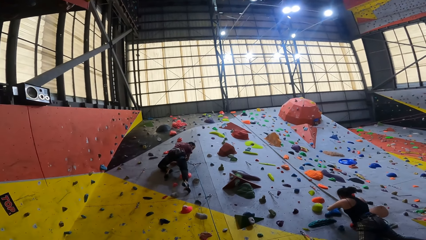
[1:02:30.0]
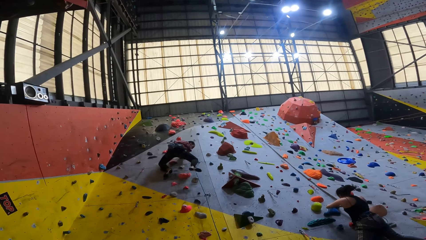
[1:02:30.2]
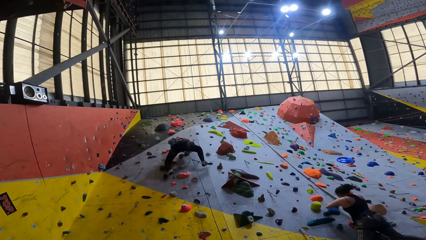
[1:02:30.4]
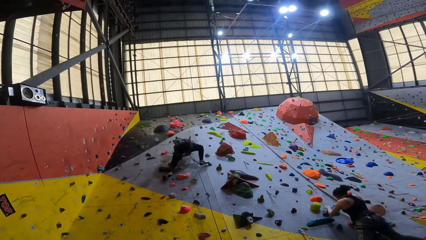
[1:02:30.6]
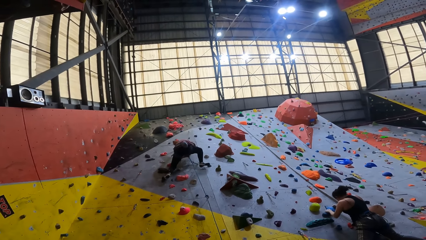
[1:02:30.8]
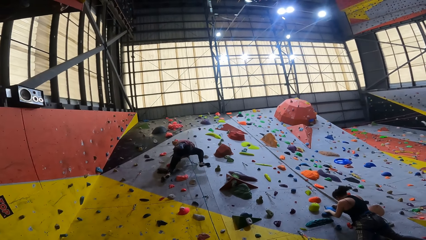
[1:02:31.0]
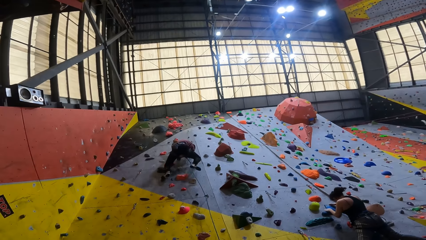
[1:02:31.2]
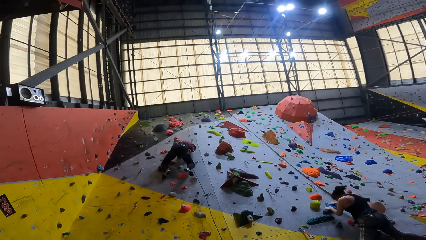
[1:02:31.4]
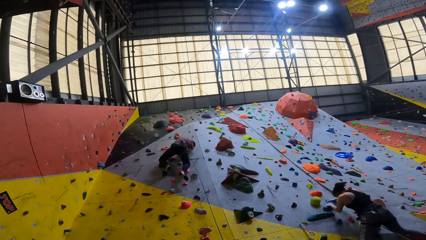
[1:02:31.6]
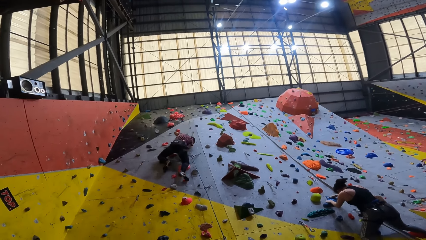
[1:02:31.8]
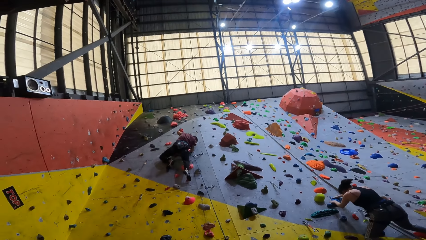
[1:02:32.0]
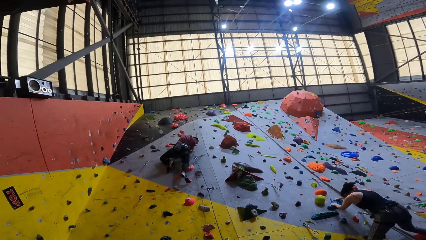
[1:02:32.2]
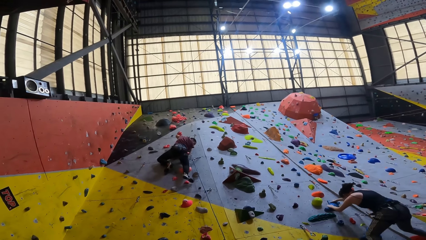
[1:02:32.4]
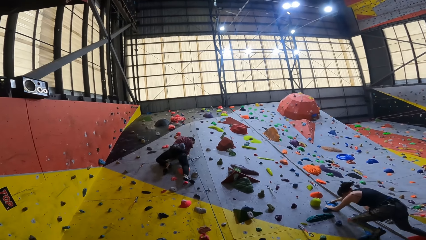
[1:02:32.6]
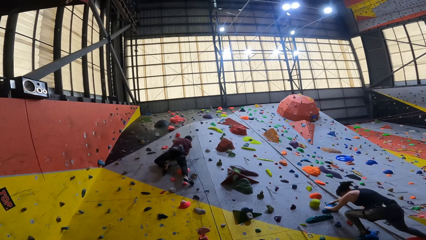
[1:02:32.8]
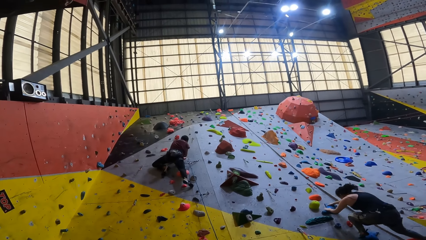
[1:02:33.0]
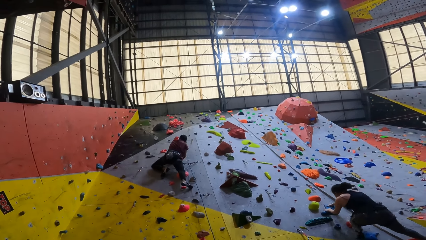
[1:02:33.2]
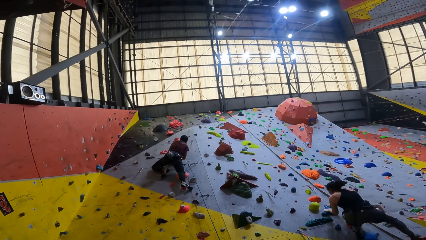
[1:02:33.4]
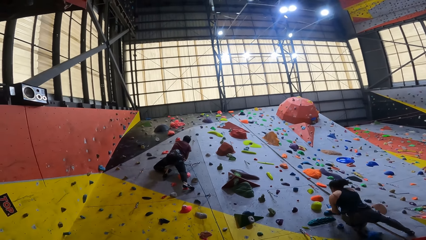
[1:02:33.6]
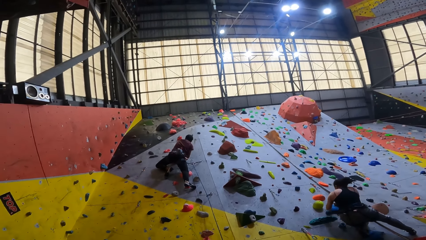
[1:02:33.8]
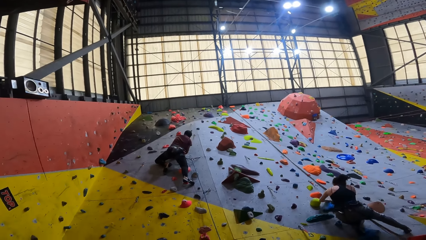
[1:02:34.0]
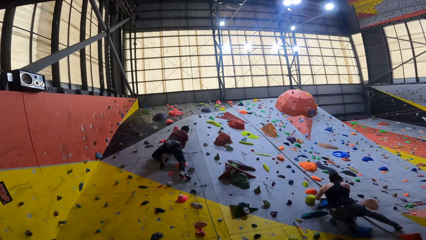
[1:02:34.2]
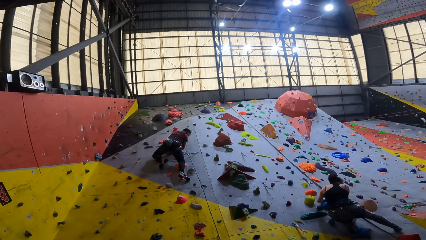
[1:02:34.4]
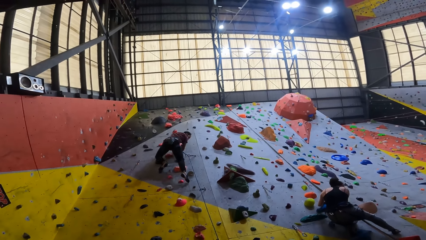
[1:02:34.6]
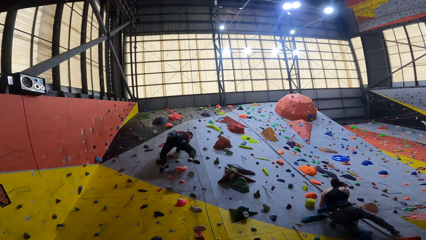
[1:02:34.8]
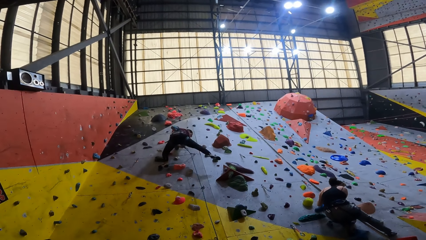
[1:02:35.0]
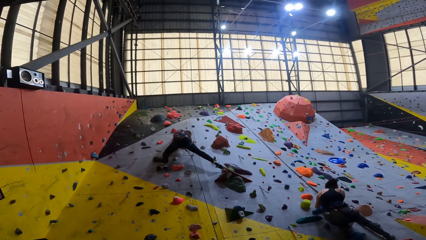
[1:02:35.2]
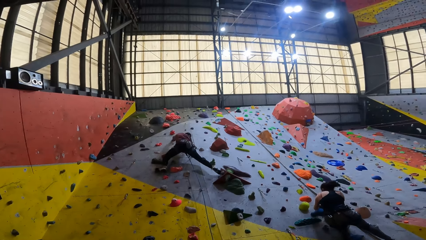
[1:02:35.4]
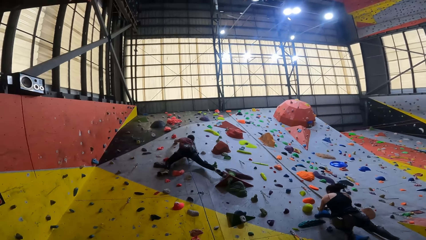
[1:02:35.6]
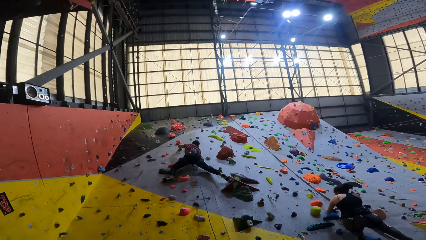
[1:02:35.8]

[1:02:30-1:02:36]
A man climbs the boulder wall.

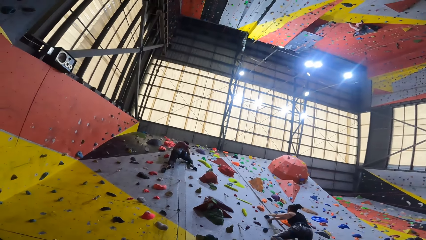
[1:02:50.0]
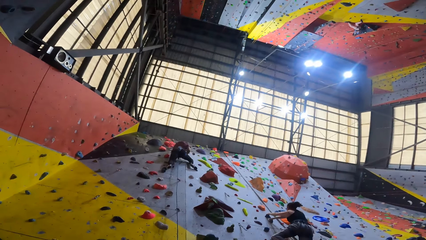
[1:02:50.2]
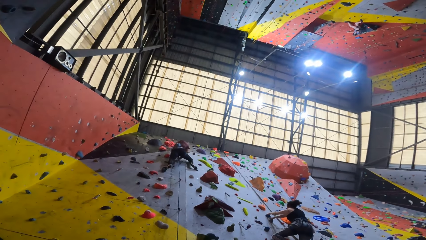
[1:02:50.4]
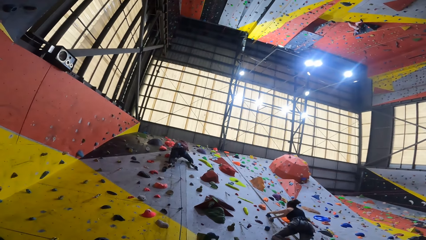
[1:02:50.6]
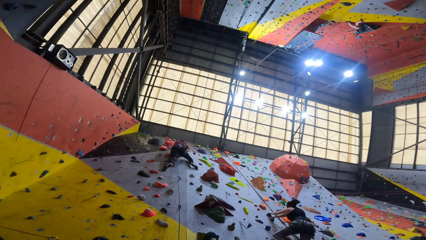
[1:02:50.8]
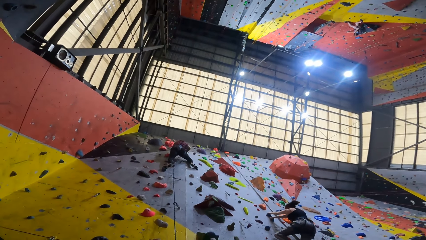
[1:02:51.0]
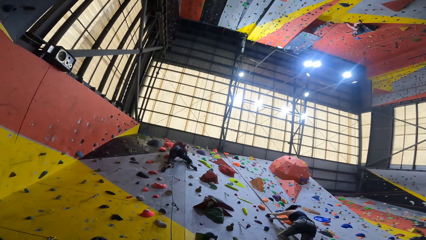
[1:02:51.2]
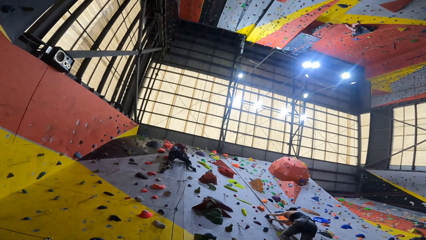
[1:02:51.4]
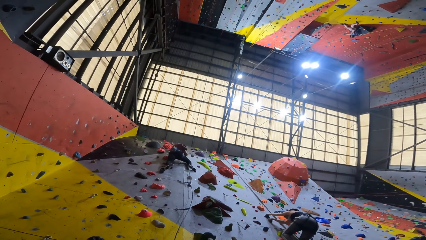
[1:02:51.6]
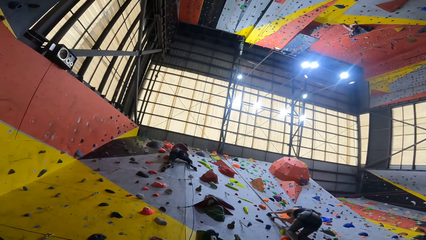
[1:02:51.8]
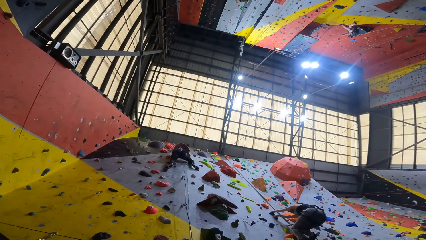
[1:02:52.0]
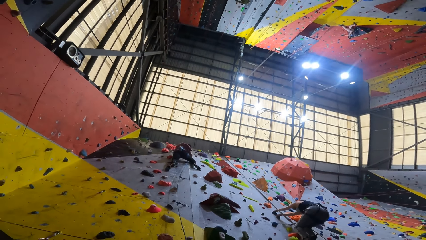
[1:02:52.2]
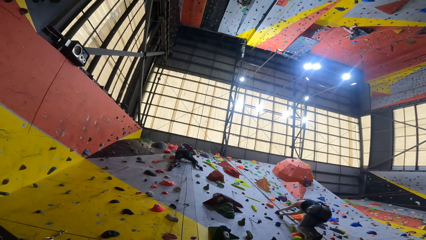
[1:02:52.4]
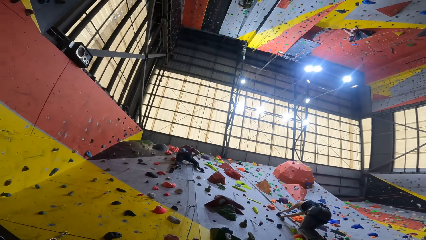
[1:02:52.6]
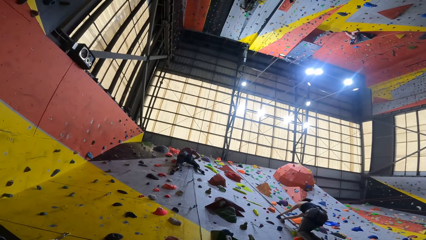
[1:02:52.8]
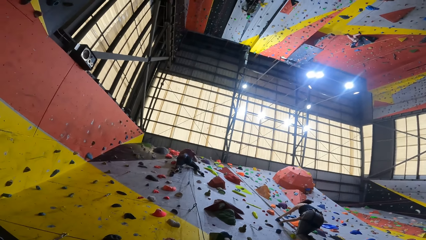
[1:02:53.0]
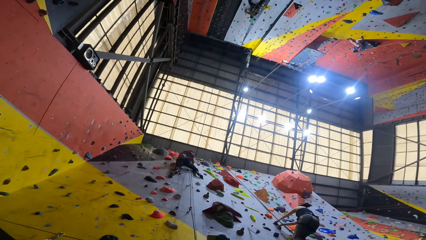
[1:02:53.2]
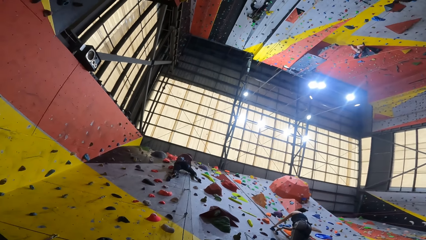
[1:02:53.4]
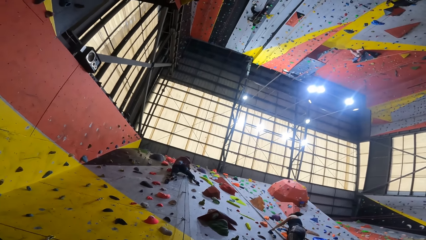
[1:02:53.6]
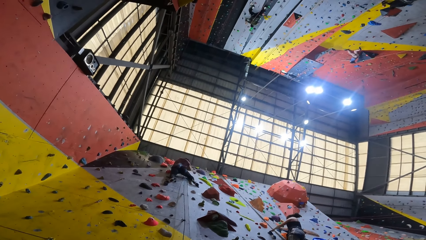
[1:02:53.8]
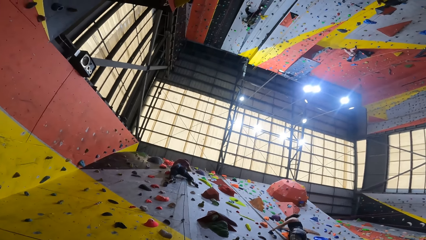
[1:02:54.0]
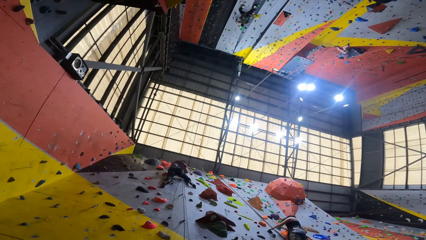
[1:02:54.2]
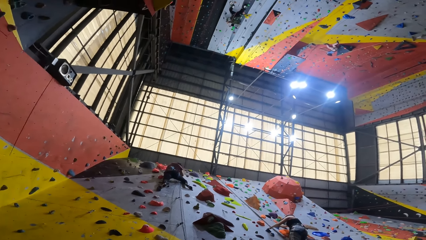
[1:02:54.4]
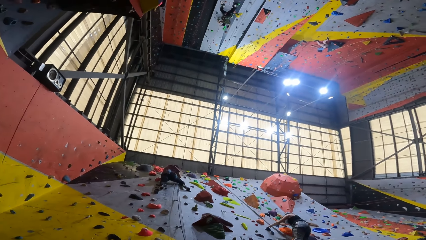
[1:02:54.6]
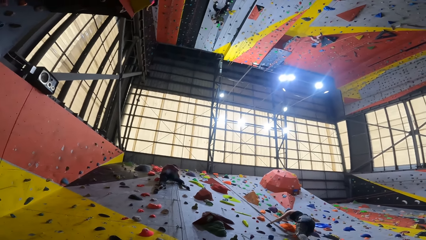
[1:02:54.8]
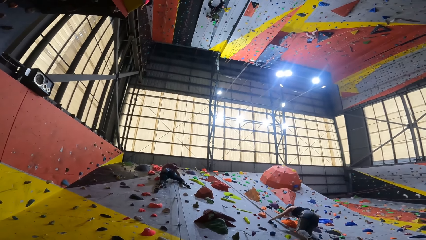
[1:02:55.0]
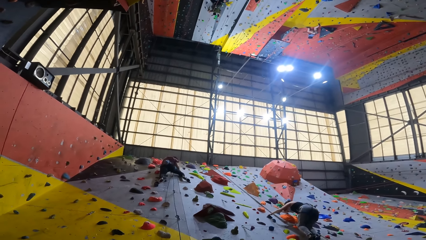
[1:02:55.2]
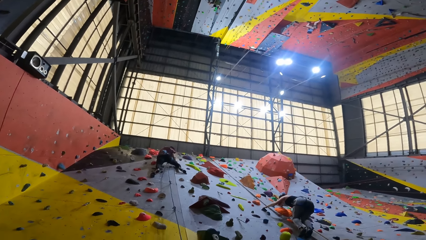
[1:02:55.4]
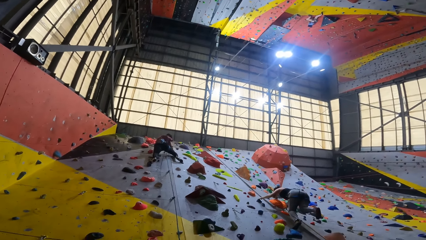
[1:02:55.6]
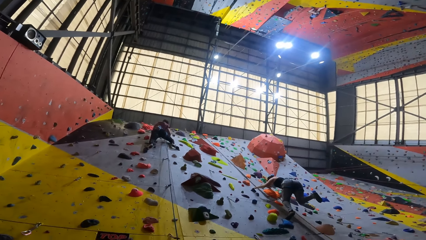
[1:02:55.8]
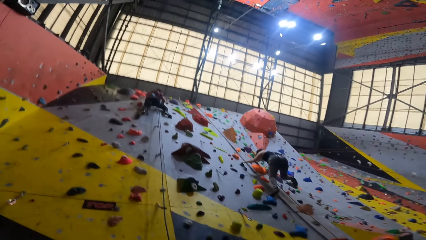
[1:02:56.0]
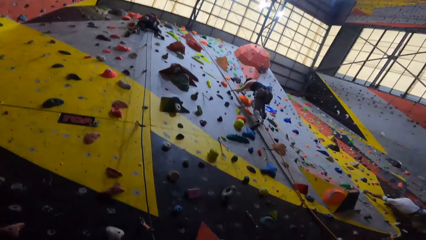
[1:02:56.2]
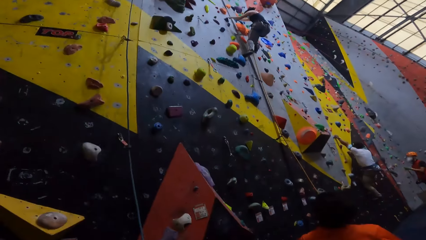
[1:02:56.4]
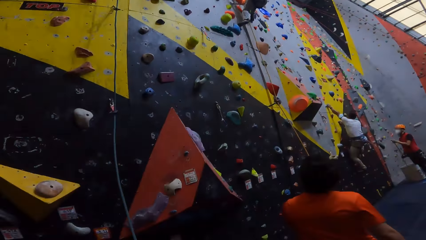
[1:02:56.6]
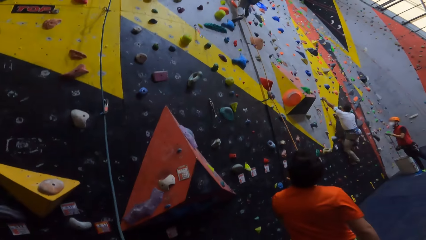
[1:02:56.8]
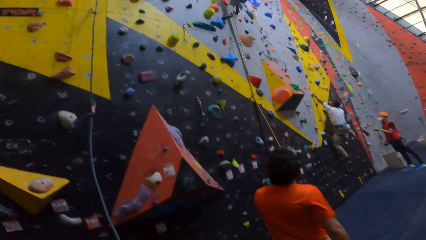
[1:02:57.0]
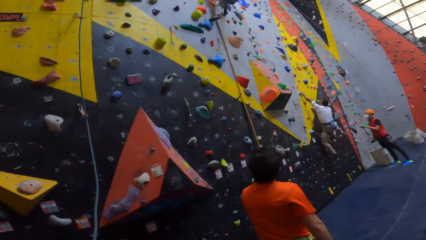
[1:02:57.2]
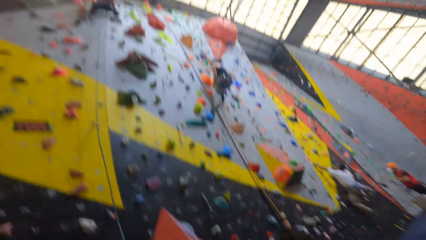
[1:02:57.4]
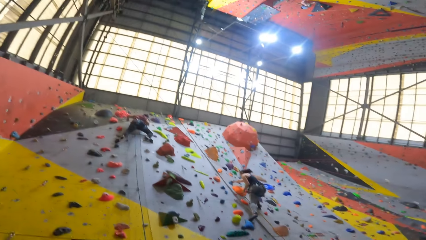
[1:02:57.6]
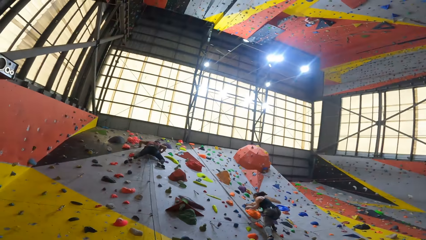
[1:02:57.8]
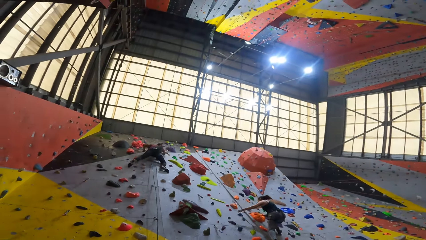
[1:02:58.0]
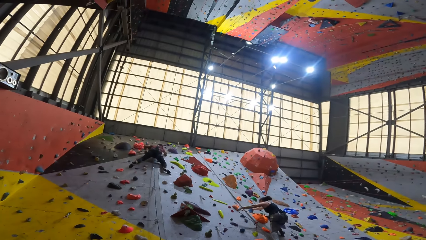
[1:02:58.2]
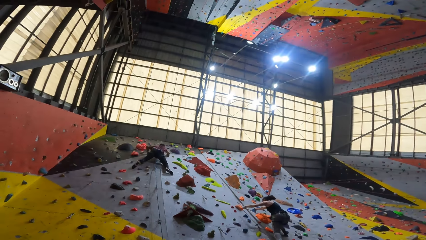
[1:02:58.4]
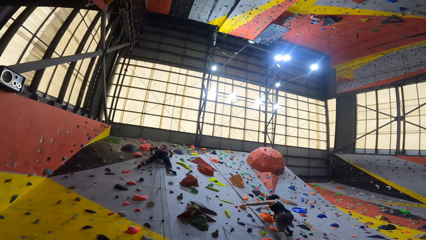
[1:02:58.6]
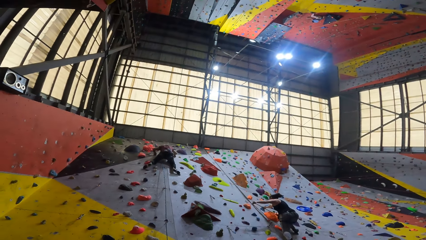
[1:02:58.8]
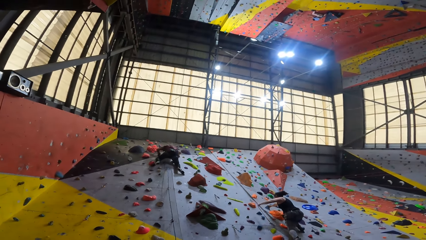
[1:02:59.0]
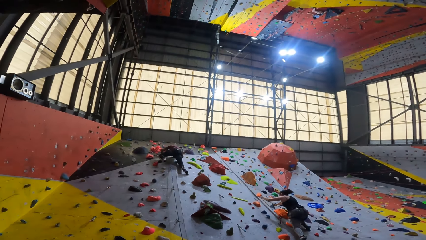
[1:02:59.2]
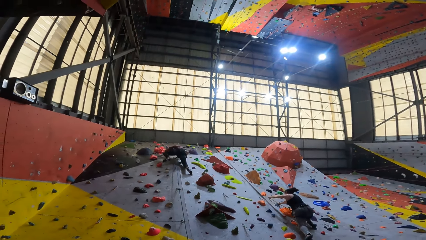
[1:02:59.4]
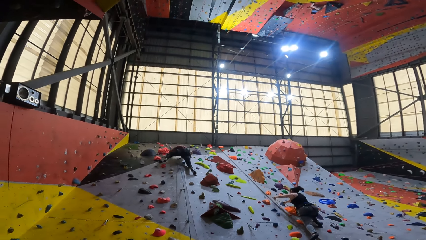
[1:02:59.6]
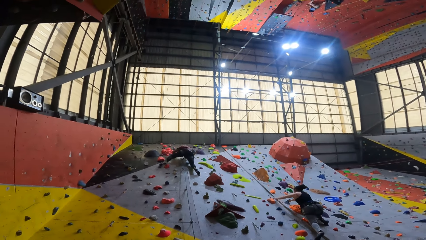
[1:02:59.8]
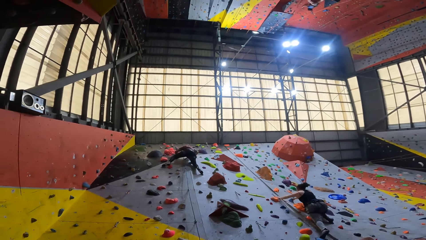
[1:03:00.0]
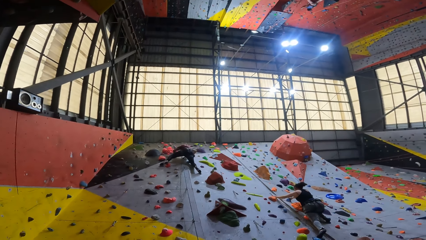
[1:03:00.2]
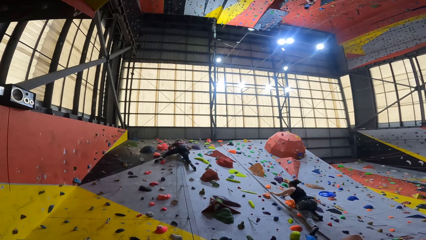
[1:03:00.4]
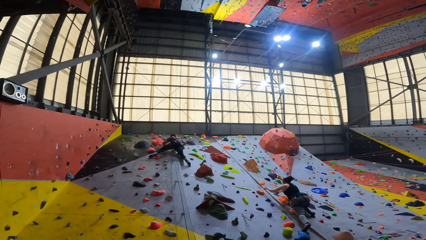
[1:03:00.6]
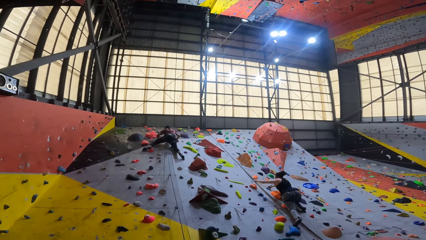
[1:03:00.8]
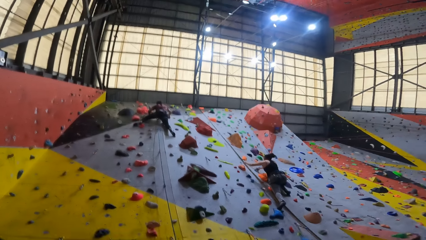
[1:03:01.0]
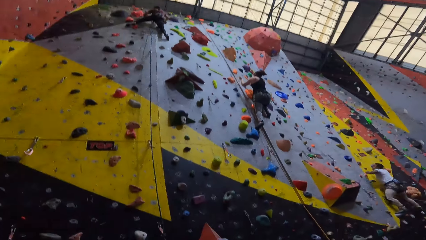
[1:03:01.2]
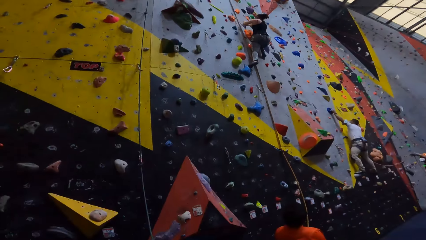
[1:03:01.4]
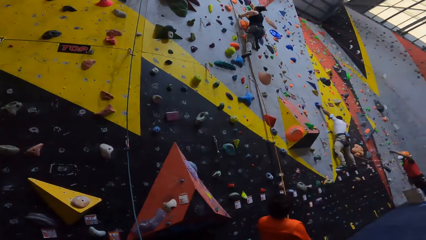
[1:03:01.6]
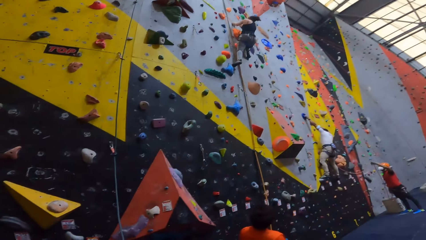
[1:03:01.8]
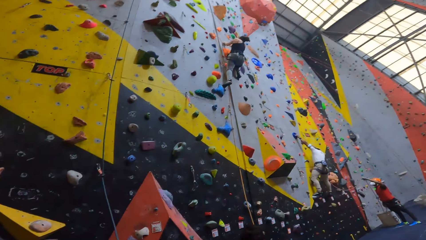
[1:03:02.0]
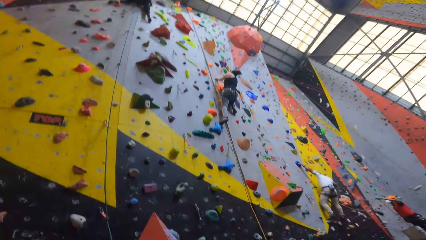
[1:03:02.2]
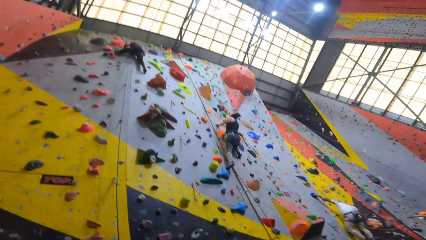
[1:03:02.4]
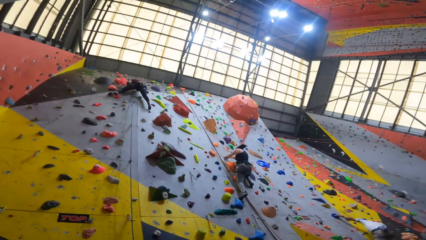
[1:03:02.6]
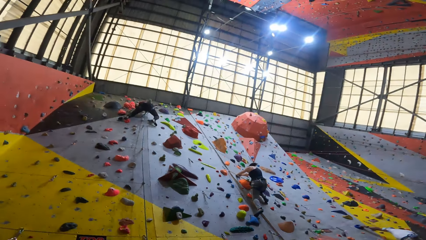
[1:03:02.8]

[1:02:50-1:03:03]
A man pulls the rope. The camera wearer looks around. The man climbs the rock. The camera wearer looks around the room.
